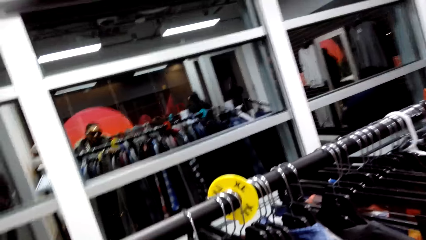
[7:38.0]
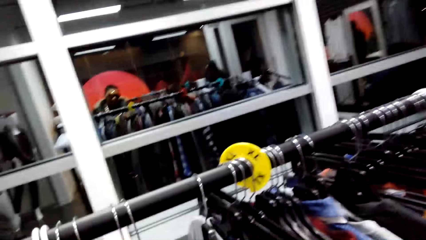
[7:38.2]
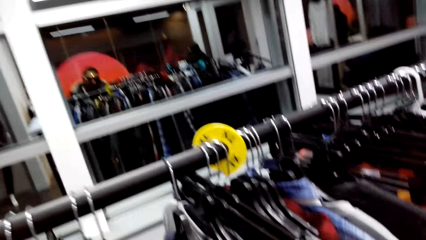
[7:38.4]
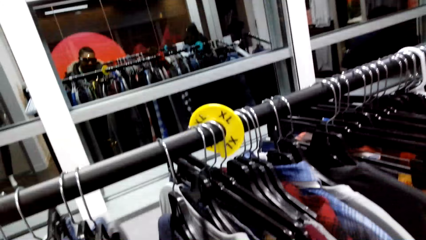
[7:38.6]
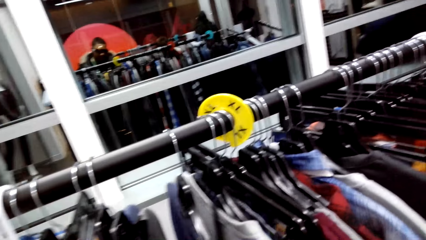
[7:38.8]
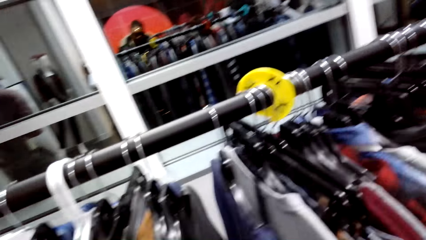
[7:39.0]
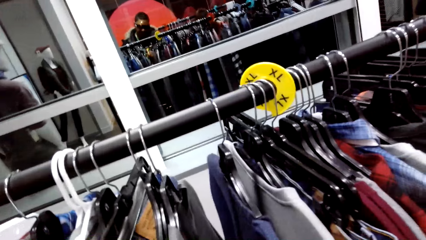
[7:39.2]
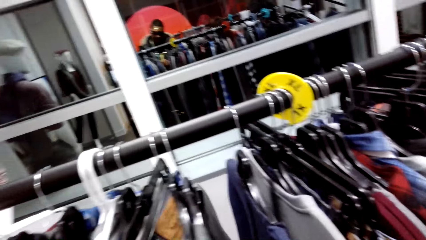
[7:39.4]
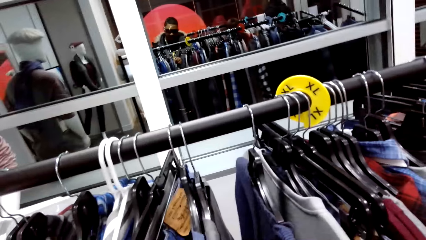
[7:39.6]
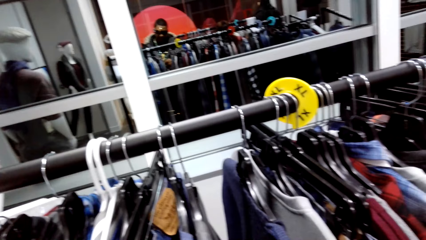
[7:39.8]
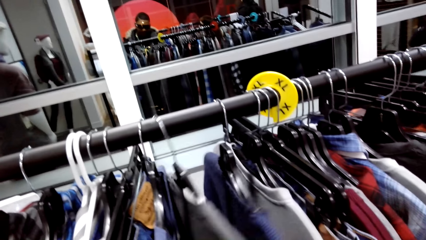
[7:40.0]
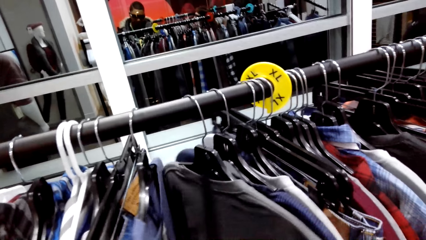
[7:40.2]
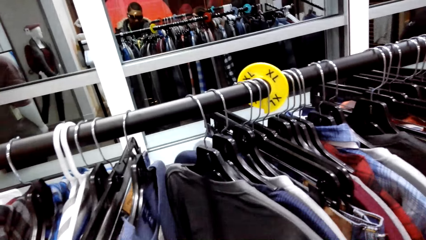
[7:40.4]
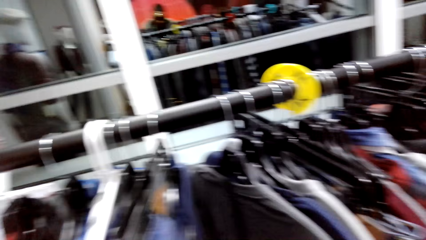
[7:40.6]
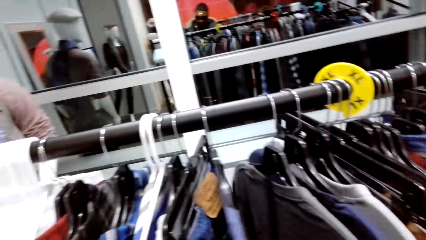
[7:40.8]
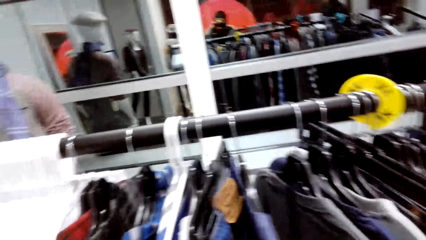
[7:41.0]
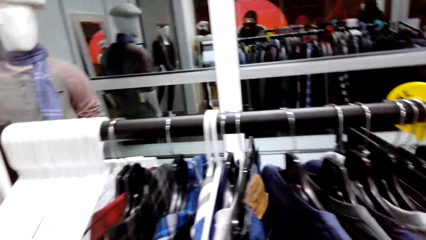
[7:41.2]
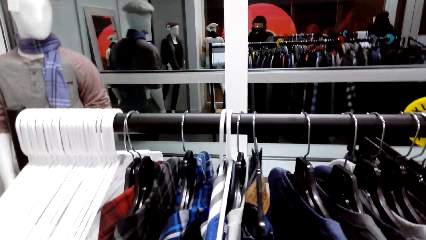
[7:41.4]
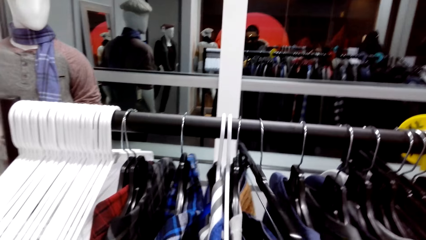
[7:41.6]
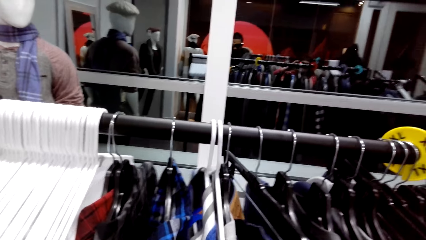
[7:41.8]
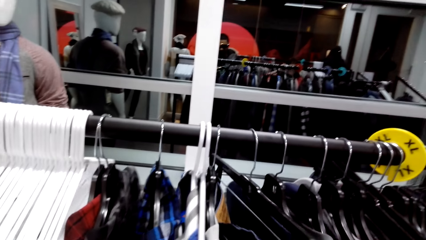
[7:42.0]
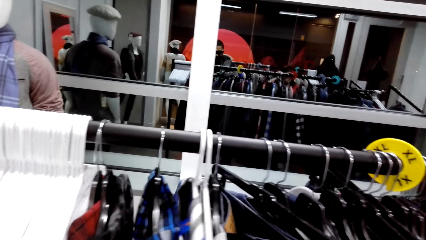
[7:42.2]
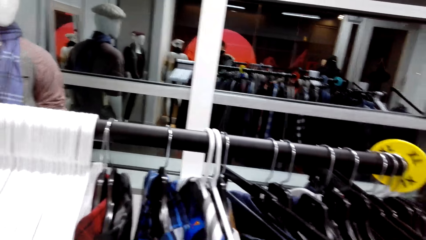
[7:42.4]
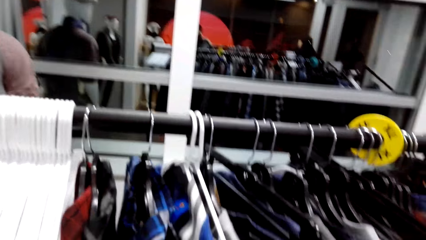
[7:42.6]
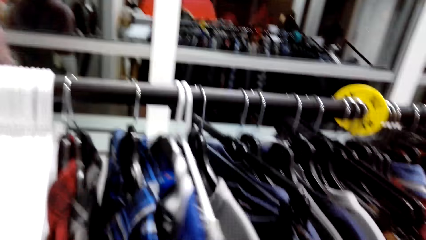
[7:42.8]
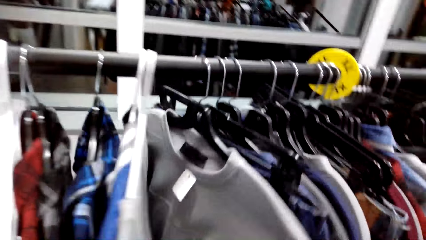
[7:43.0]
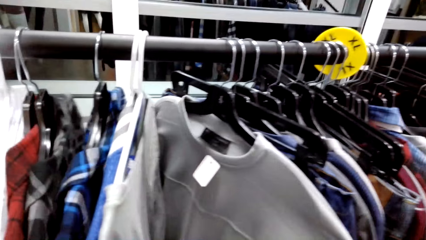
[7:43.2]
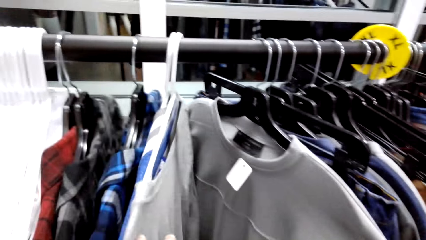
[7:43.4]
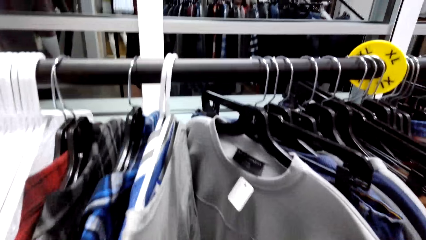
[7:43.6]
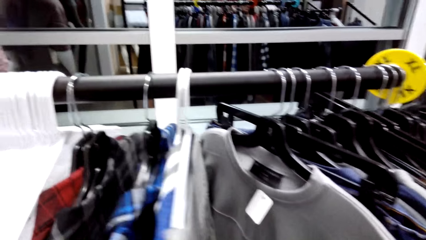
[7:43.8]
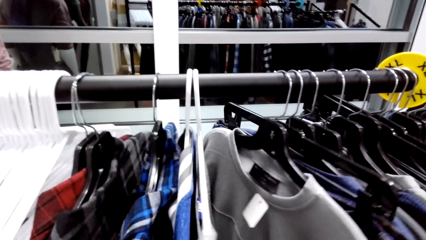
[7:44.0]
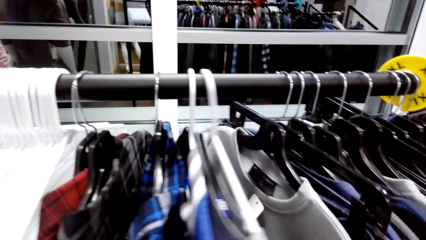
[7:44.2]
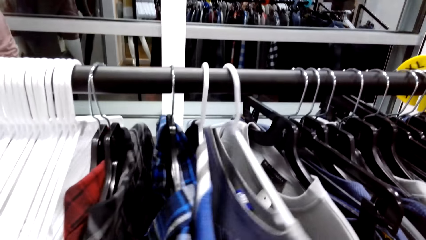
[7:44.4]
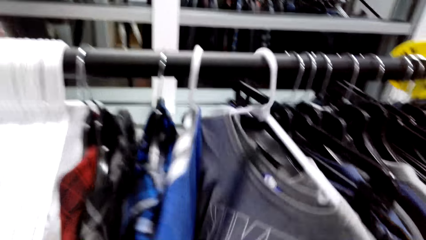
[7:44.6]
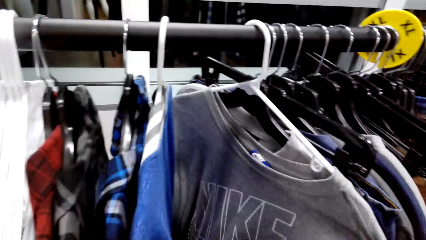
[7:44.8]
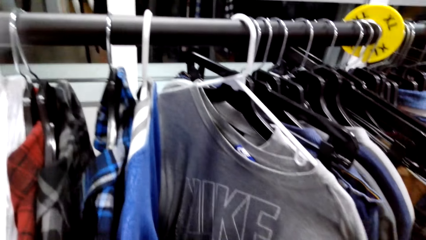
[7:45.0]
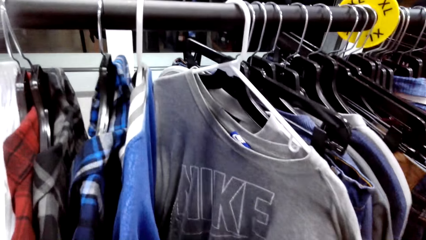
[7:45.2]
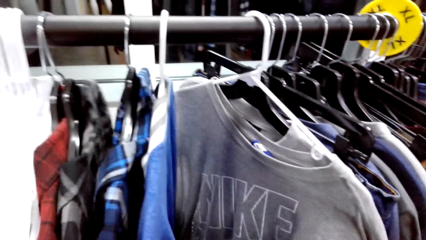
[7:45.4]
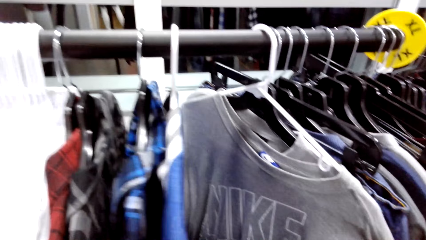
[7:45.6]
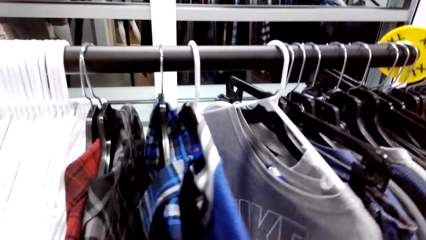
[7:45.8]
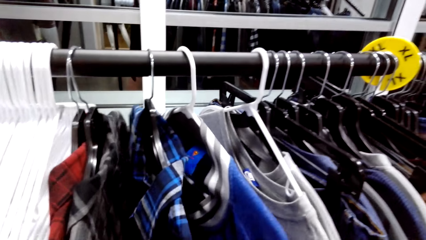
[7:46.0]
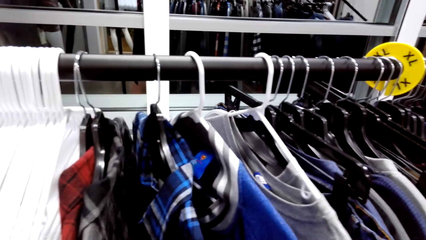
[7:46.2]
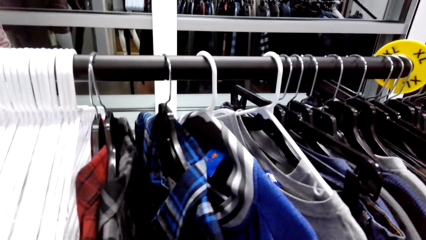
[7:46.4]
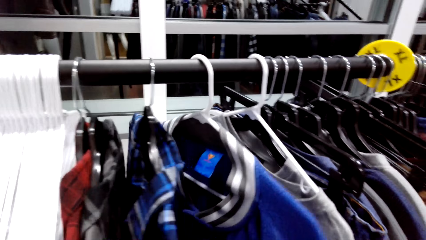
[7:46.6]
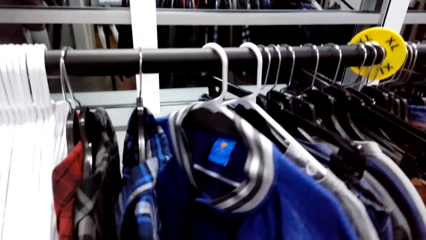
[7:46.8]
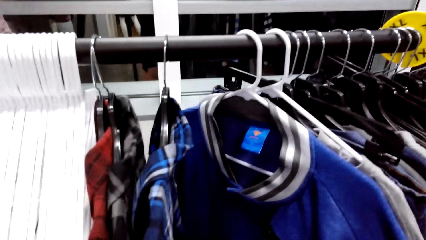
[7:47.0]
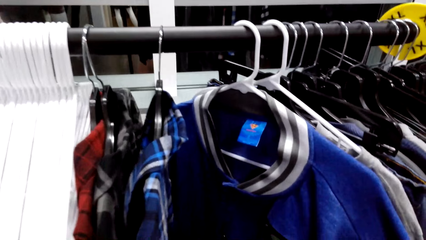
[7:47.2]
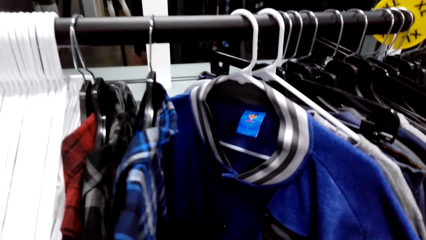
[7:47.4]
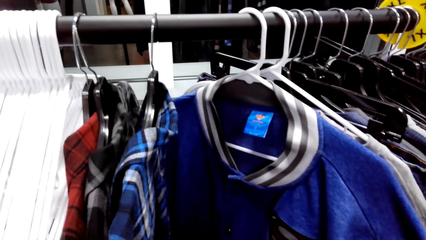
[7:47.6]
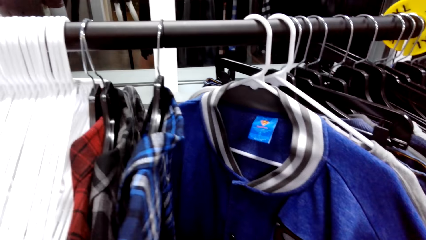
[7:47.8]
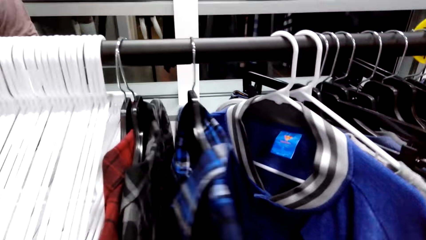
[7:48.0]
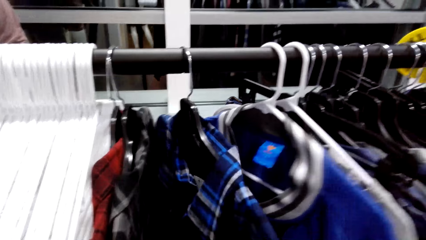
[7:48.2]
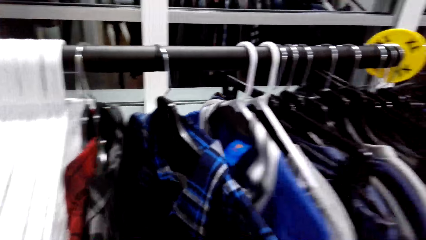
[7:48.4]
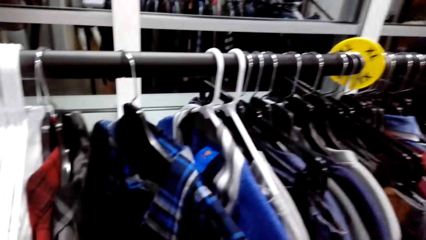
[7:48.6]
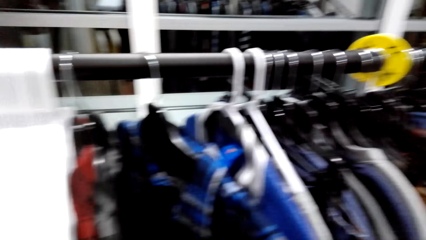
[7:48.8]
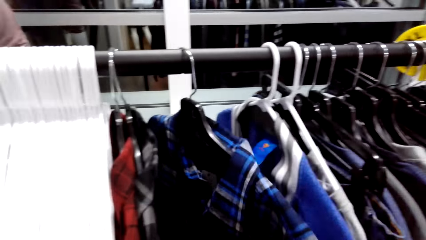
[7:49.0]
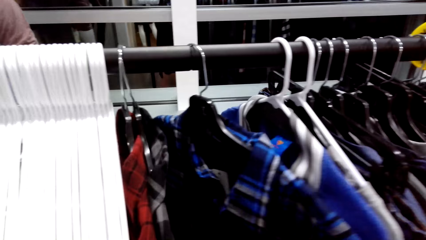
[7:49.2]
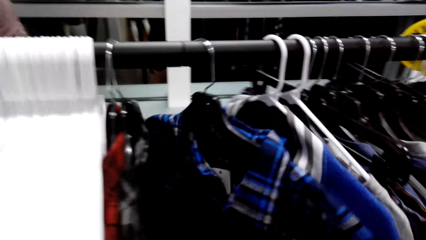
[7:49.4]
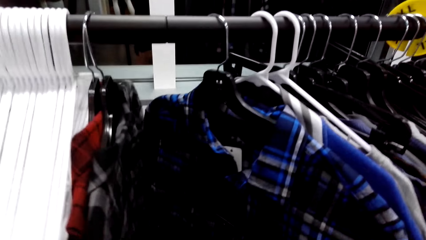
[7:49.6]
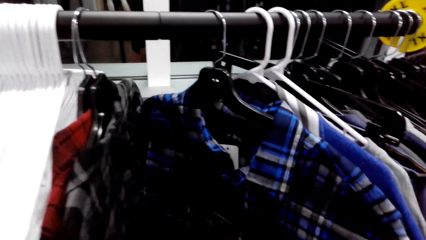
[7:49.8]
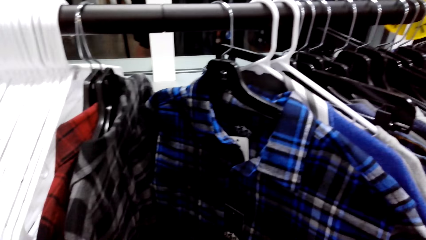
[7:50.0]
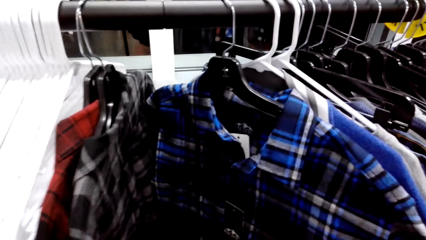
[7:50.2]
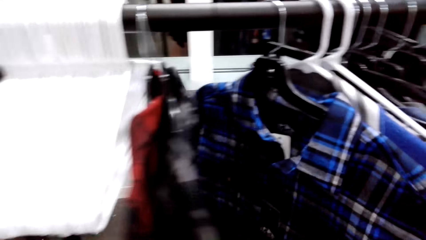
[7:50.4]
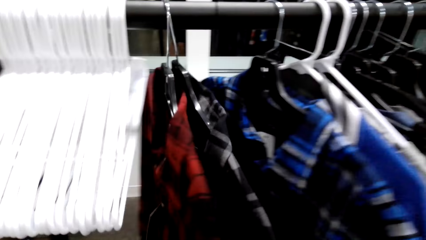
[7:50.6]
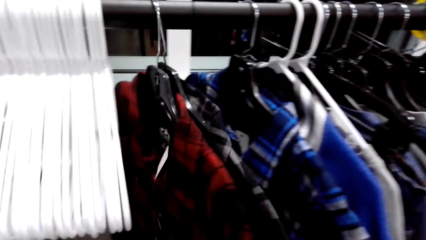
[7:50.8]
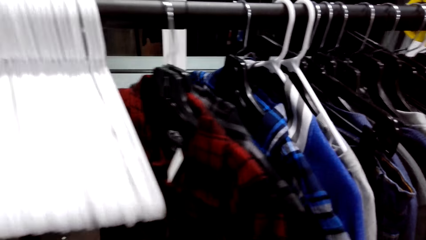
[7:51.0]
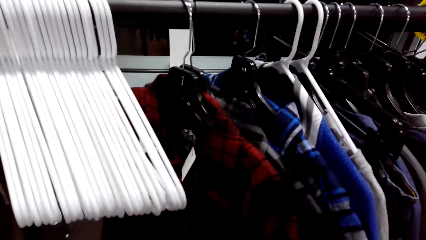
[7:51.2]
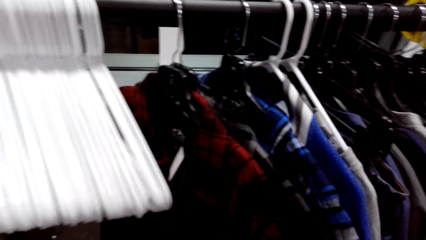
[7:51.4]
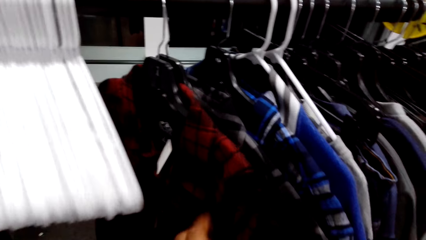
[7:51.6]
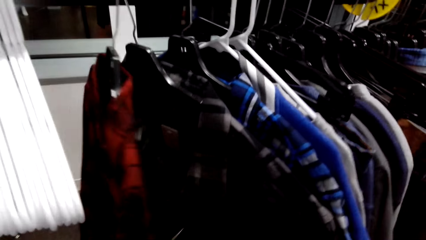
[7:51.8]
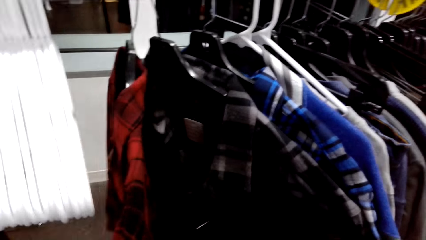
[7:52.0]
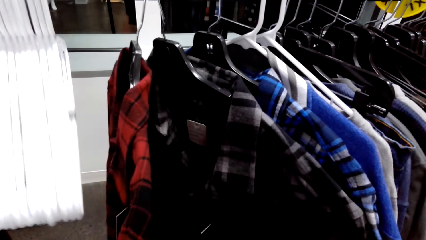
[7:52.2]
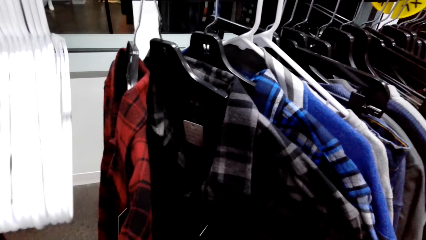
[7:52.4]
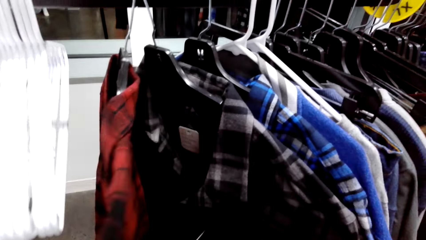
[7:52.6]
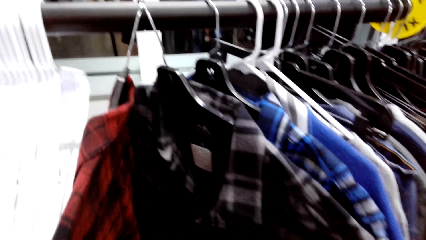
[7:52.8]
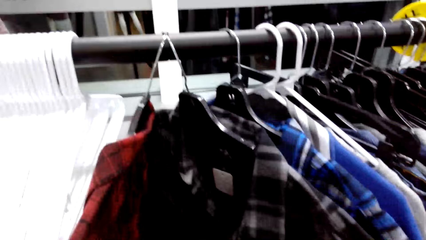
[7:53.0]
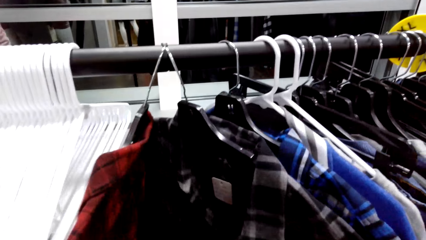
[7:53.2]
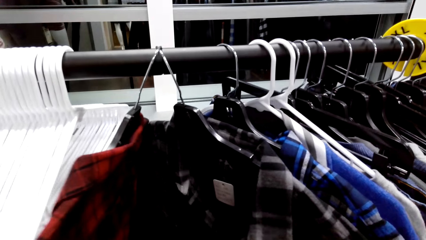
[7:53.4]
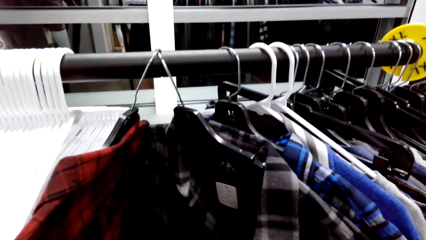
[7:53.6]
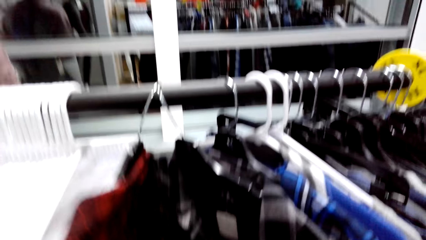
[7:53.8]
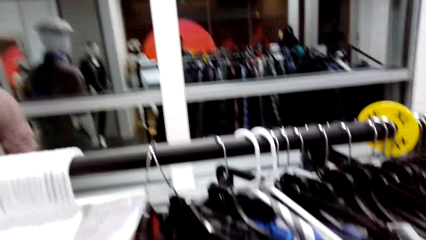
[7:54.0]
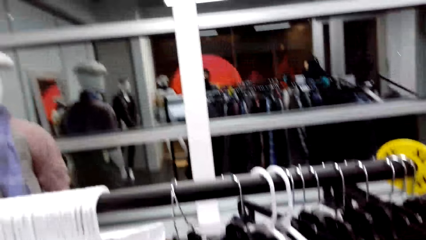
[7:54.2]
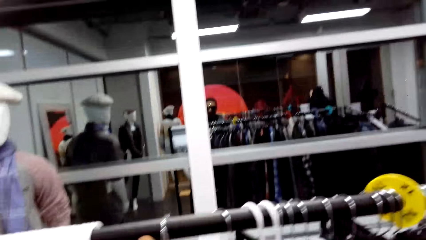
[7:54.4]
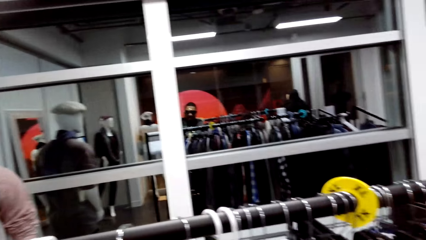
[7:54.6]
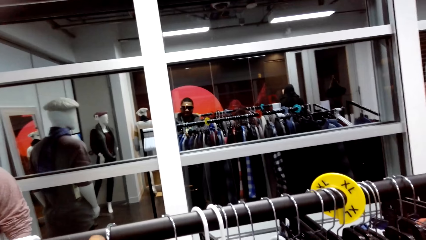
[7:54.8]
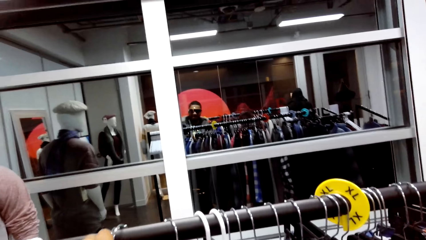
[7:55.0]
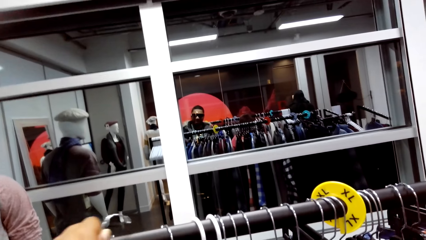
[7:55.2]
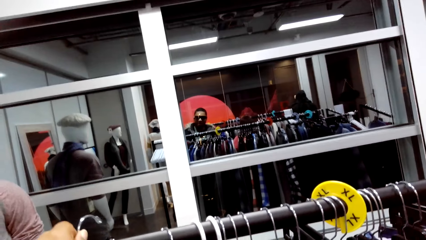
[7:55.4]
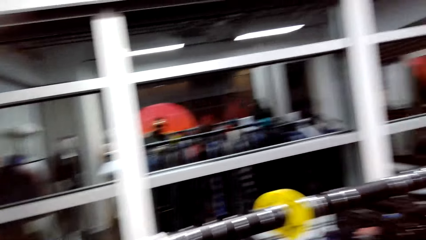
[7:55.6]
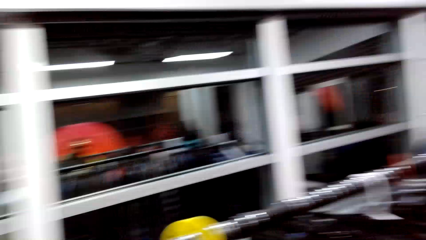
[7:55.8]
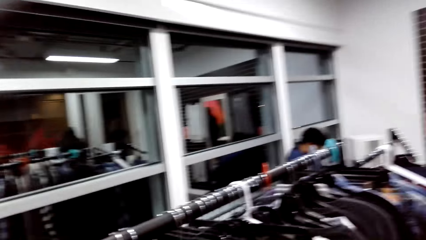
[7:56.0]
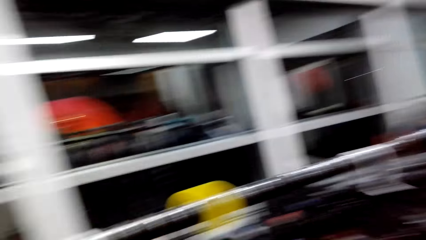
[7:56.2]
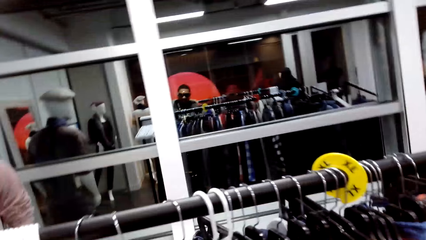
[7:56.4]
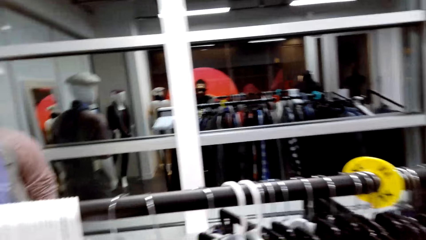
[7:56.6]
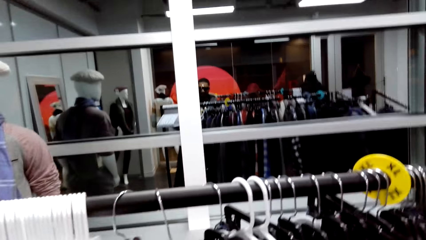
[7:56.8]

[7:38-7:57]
The camera wearer looks around the clothing. They dialogue with a person. They look around the clothing. They dialogue with the person.
